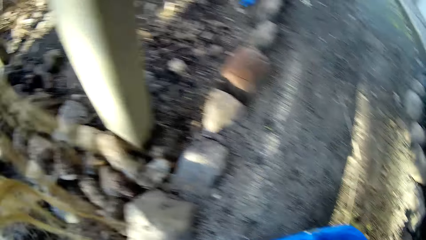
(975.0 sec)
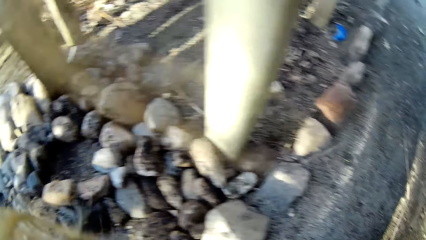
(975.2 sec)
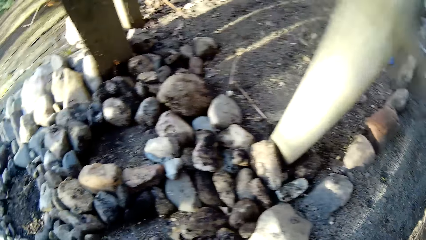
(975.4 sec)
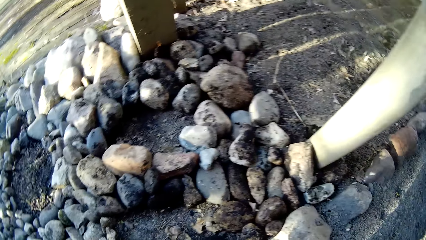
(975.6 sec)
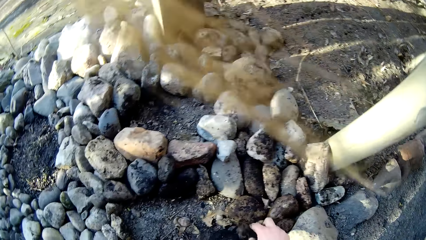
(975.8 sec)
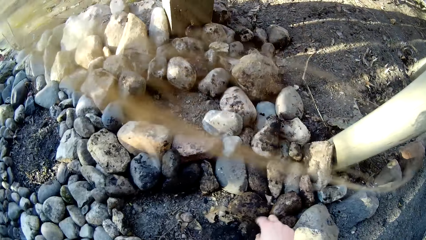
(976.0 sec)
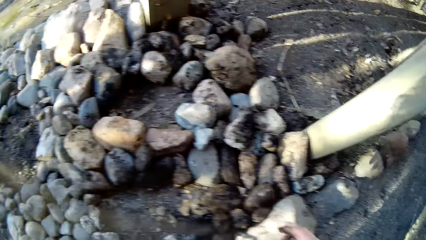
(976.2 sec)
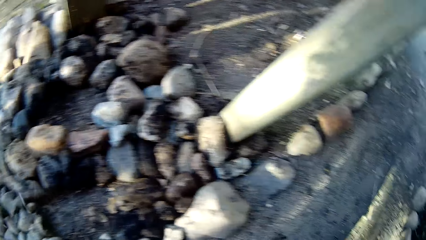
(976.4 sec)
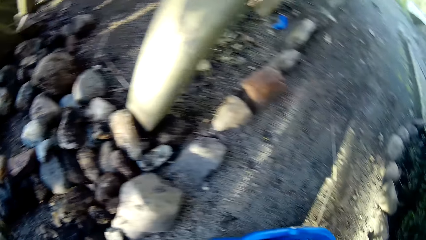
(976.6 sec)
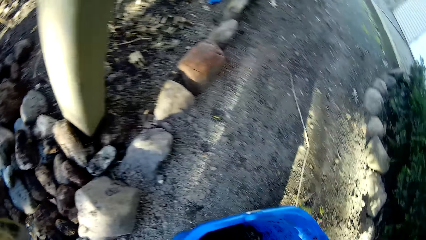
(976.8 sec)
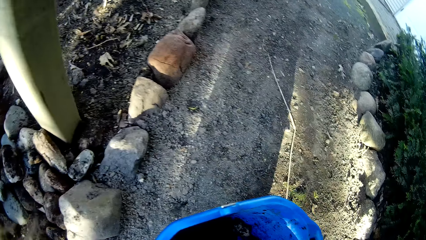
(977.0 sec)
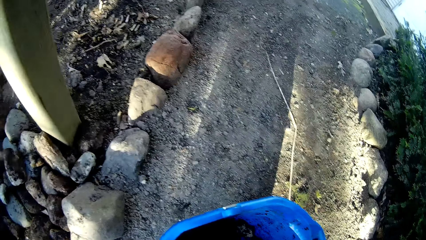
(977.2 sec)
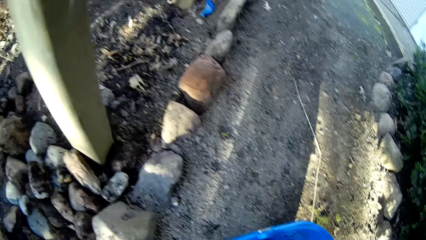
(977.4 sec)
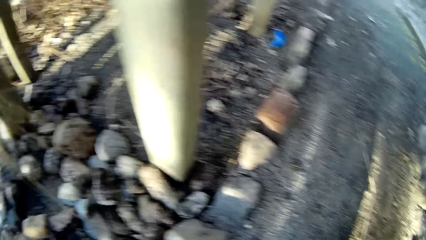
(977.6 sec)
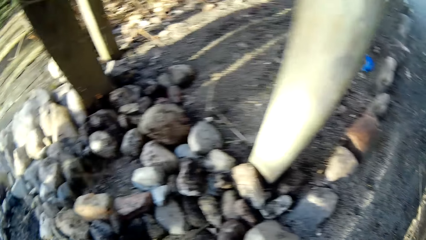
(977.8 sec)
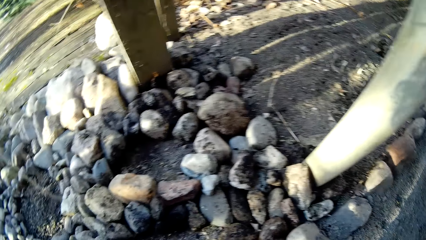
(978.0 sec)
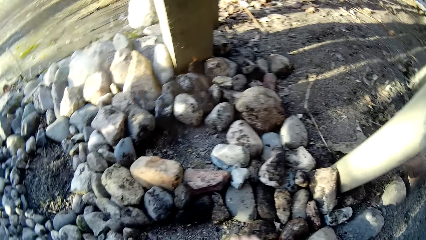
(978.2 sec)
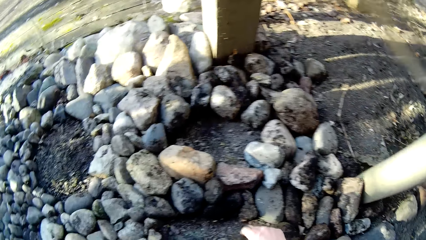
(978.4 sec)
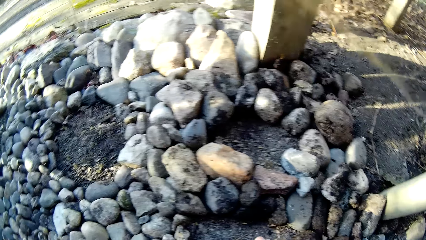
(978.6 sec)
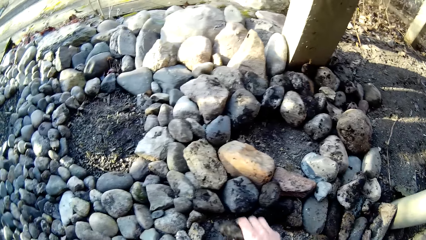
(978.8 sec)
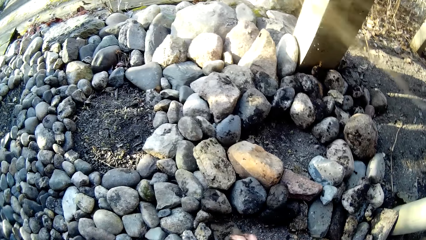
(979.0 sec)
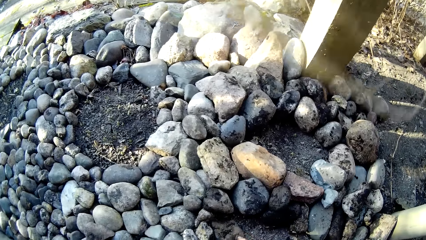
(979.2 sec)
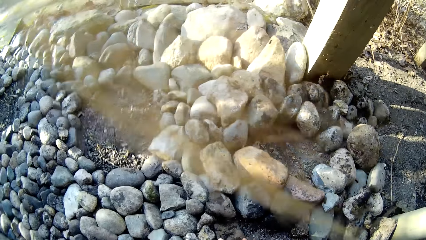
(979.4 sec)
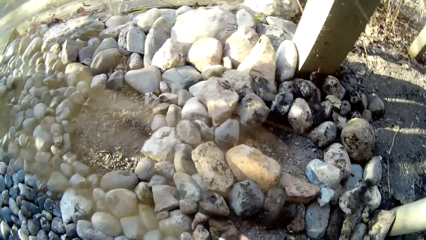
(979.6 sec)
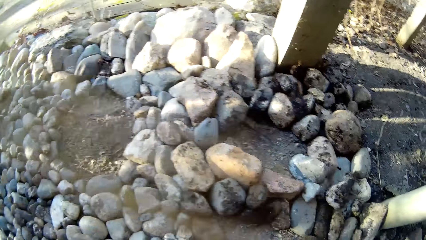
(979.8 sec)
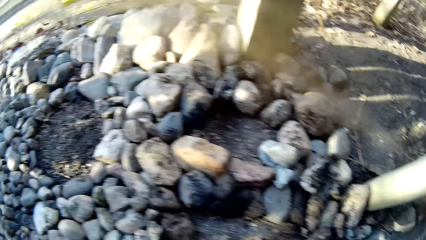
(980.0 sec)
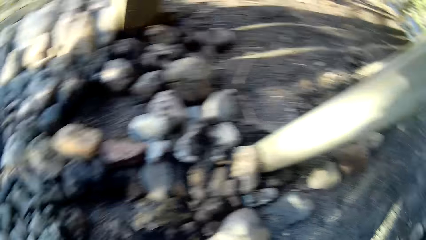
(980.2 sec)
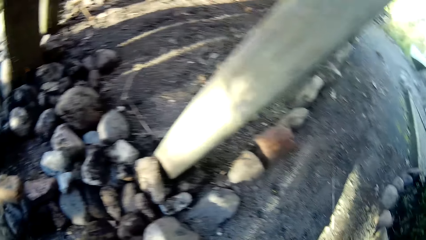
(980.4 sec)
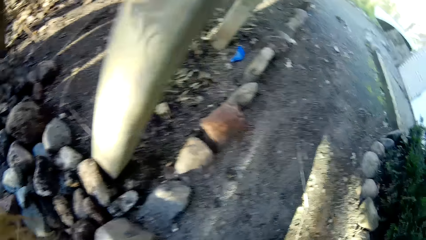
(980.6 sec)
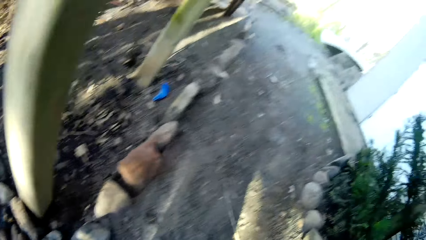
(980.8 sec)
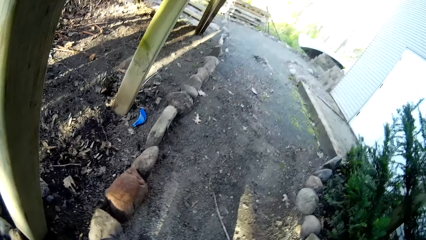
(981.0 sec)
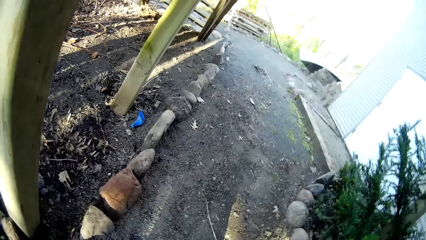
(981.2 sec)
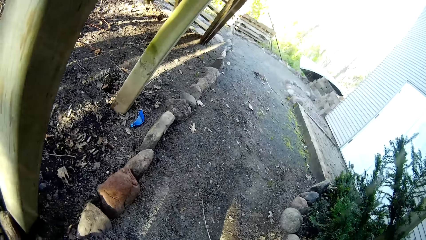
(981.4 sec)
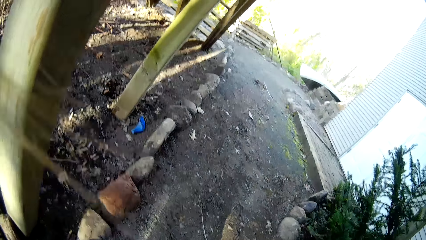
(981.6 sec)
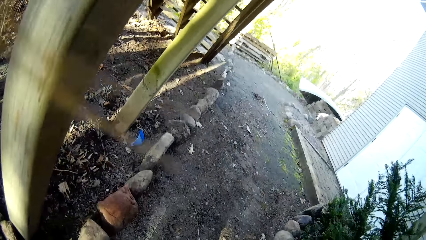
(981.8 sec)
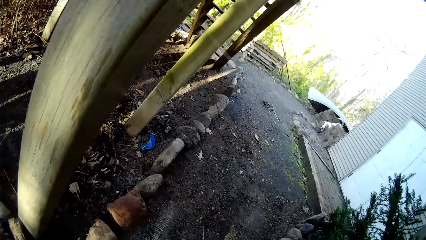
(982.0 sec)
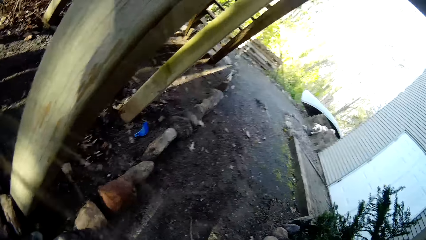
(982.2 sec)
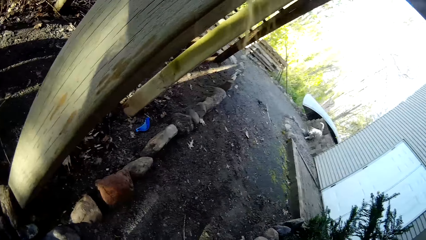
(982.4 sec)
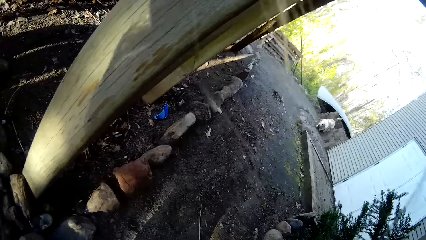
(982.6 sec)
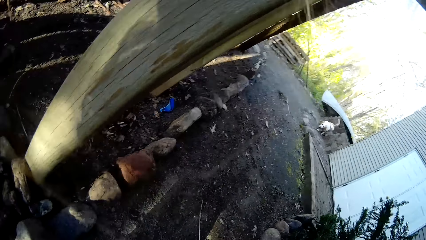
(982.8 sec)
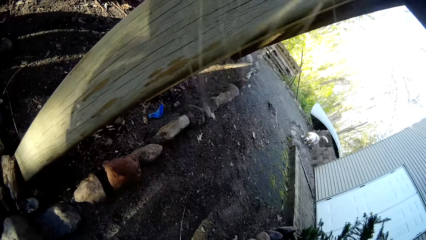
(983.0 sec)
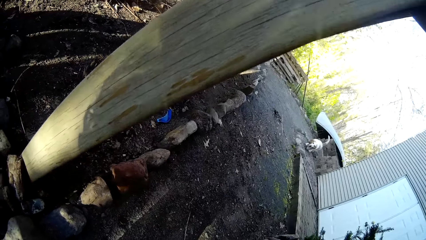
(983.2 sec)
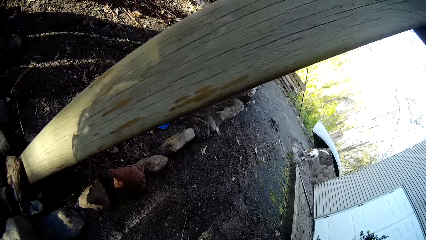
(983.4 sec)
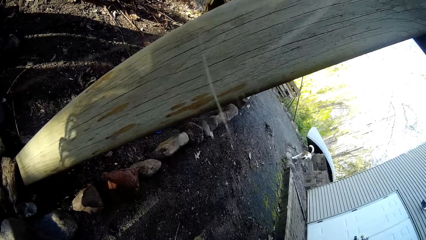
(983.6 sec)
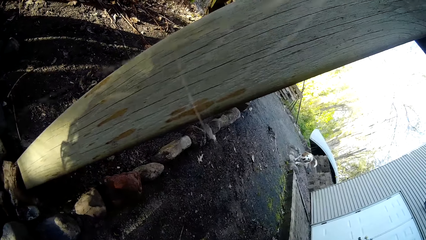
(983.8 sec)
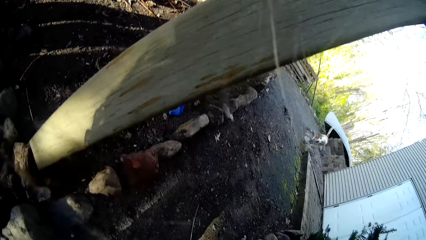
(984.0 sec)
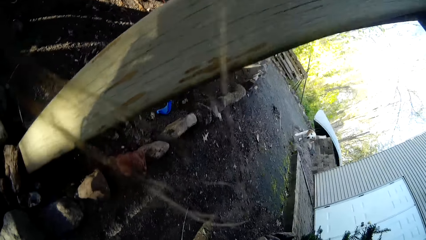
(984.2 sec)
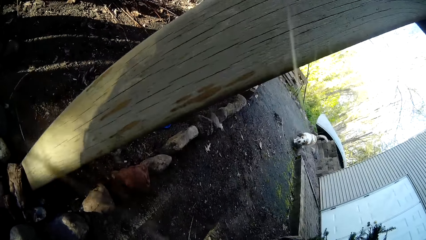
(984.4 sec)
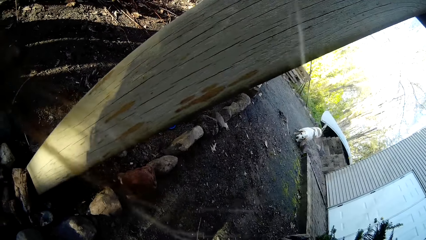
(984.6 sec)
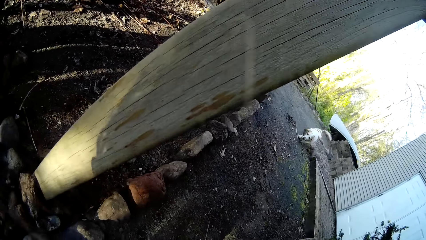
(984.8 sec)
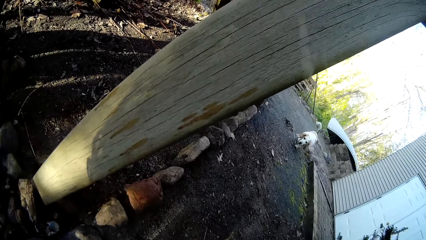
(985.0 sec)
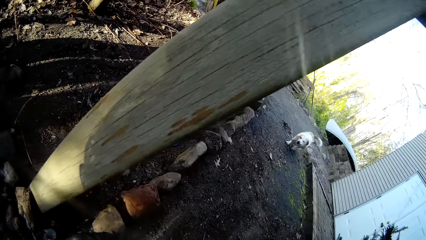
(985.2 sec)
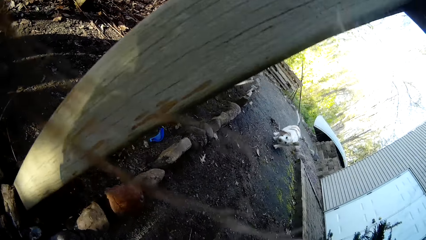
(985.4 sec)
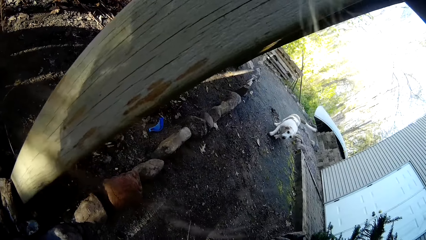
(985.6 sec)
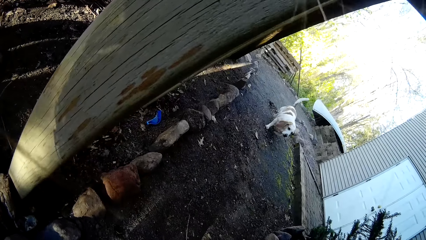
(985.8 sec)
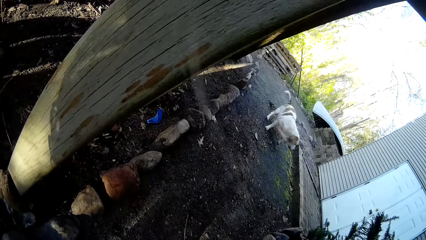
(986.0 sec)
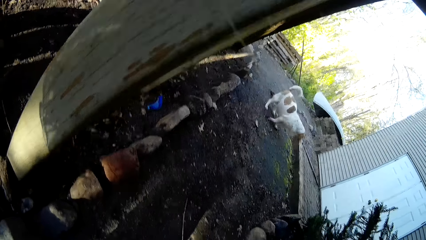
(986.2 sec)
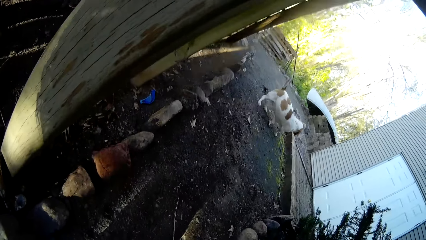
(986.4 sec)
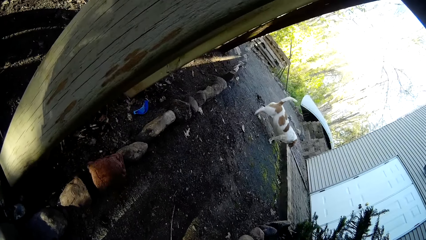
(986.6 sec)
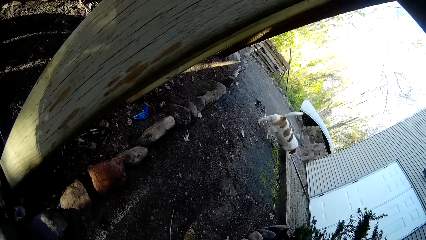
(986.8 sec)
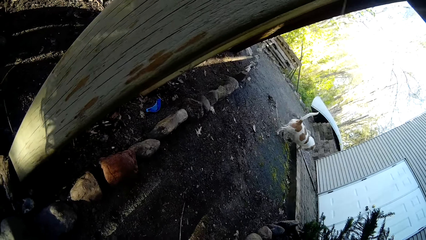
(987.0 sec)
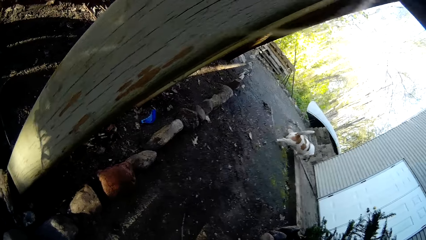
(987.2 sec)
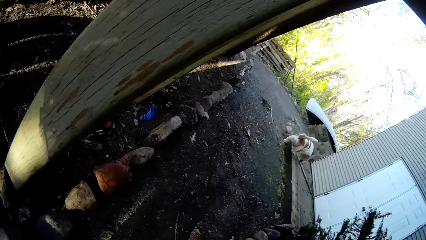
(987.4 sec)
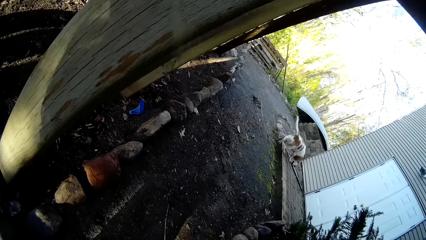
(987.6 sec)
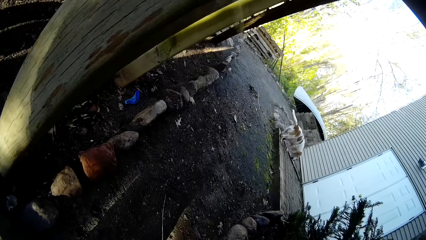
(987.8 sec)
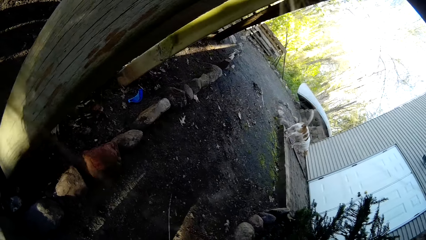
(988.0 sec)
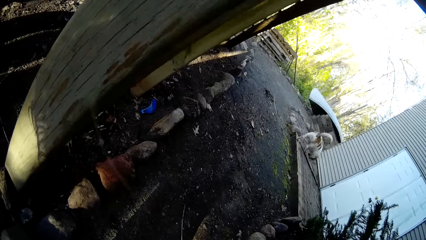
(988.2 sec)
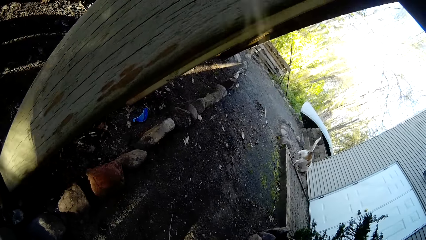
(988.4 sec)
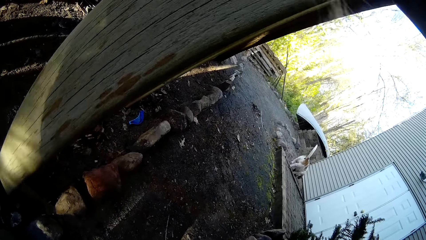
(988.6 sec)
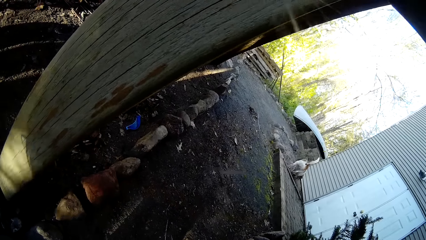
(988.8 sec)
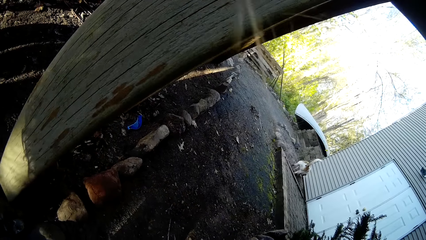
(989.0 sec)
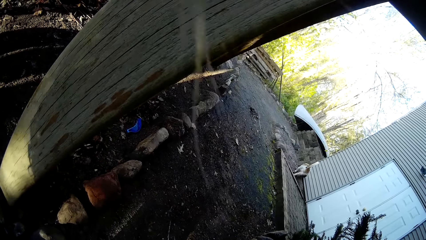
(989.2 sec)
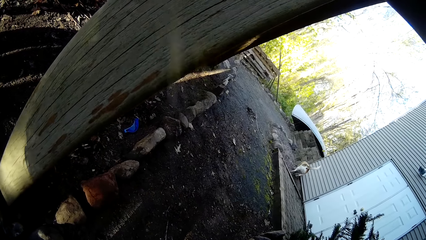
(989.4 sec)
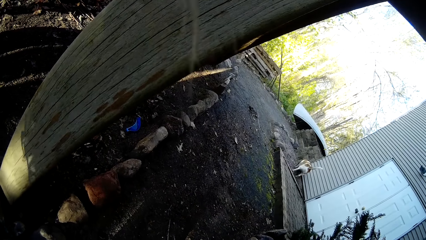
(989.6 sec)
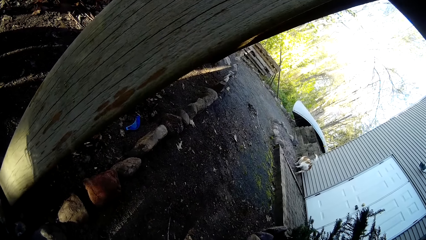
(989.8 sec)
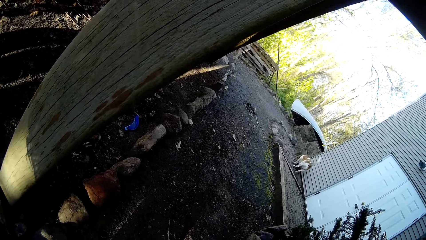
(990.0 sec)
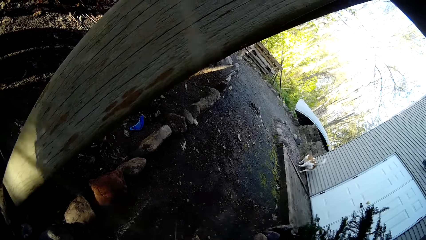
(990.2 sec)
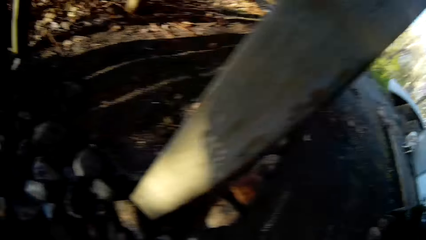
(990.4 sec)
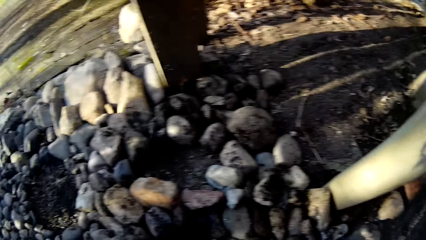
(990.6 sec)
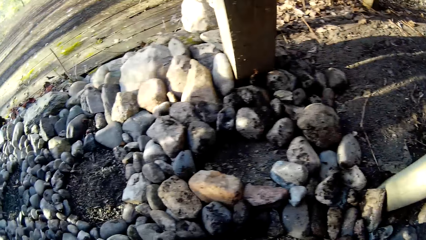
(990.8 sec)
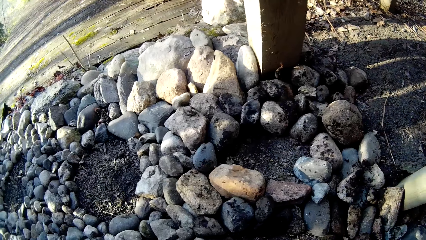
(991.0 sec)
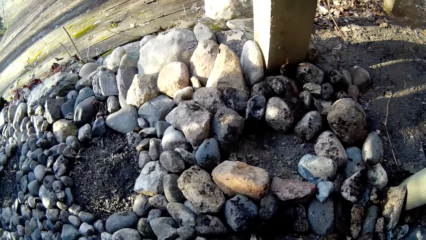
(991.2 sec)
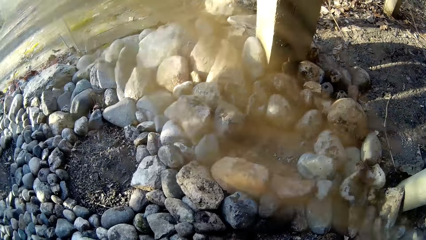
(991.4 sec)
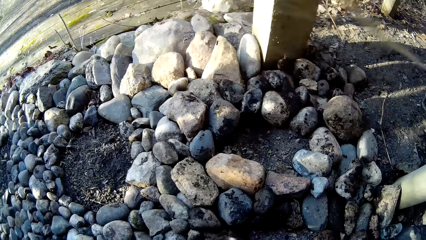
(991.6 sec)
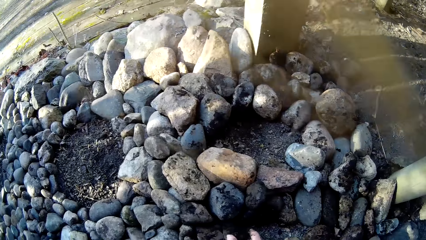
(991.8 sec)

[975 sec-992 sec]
The camera wearer picks a stone from the bucket with her right hand. She places the stone in her right hand on the ground. She puts rocks in the bucket. The dog barks. The camera wearer places a stone in her right hand on the ground. She looks around. She talks to the dog. She does something while standing.
